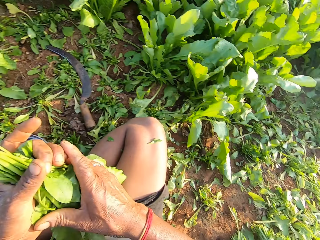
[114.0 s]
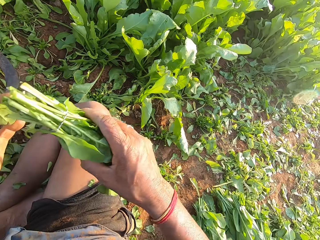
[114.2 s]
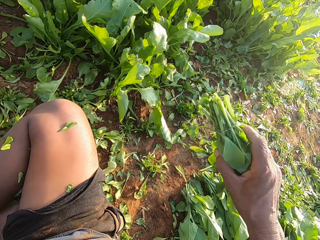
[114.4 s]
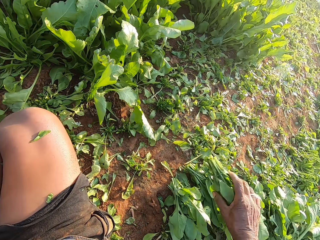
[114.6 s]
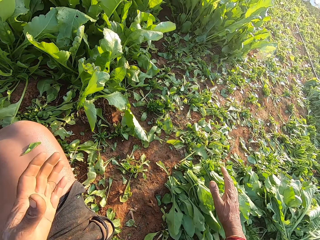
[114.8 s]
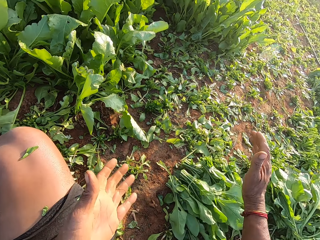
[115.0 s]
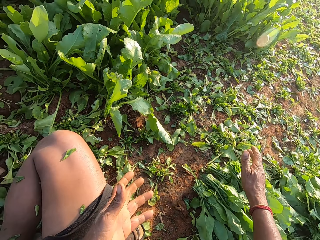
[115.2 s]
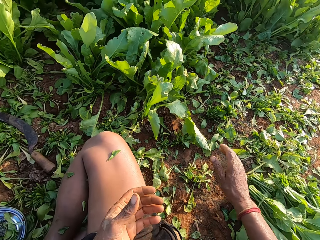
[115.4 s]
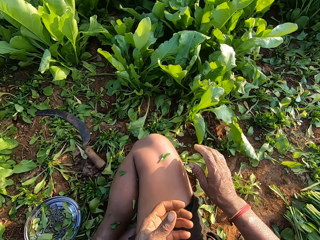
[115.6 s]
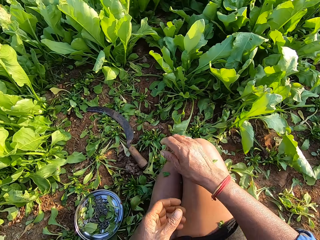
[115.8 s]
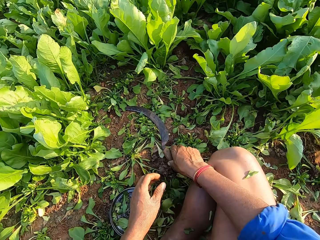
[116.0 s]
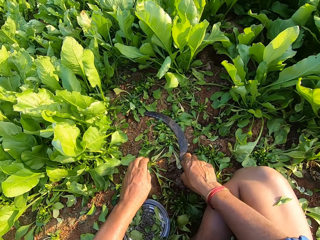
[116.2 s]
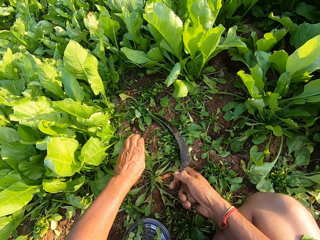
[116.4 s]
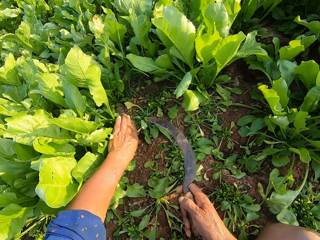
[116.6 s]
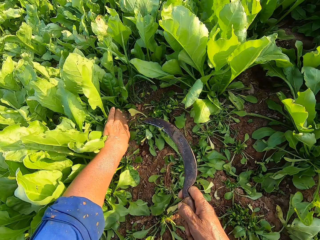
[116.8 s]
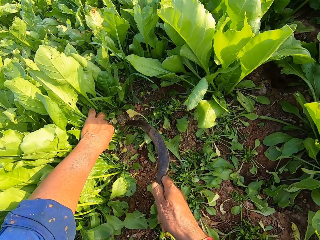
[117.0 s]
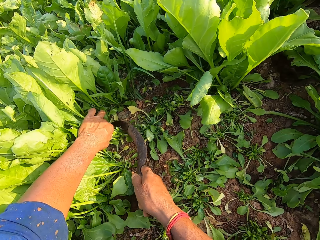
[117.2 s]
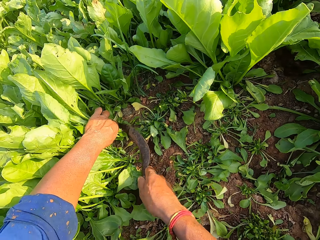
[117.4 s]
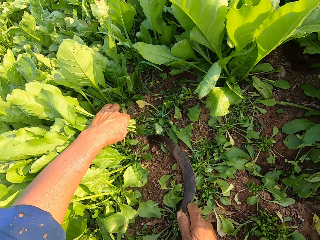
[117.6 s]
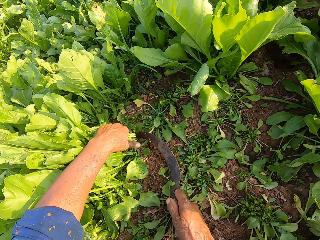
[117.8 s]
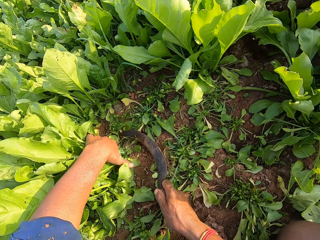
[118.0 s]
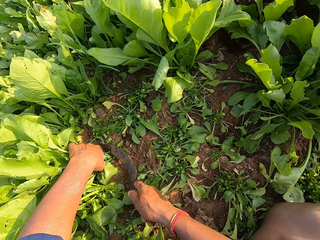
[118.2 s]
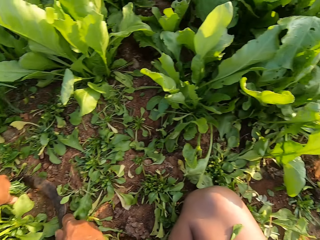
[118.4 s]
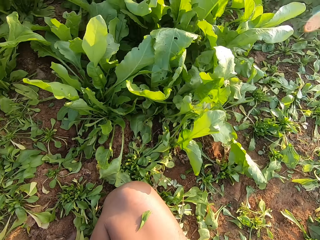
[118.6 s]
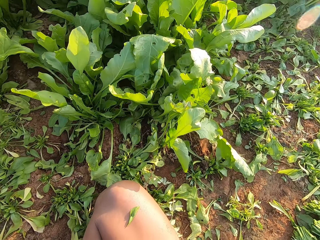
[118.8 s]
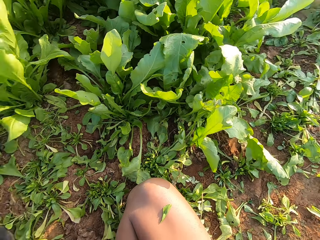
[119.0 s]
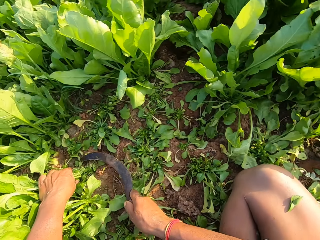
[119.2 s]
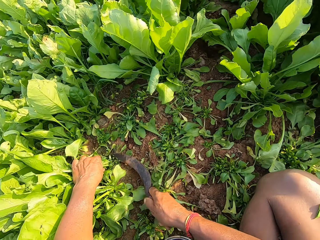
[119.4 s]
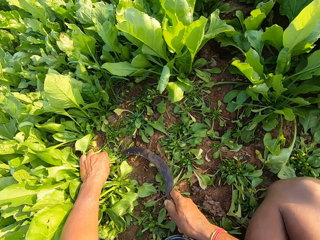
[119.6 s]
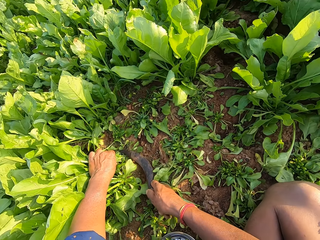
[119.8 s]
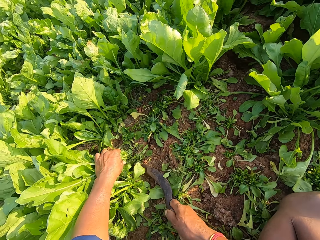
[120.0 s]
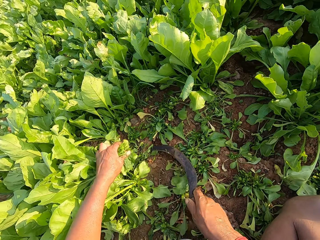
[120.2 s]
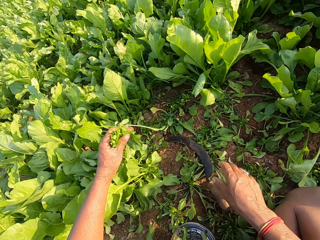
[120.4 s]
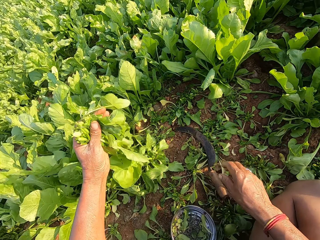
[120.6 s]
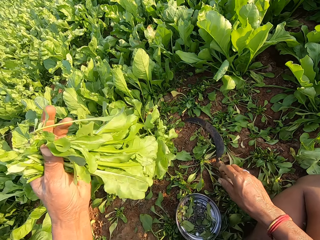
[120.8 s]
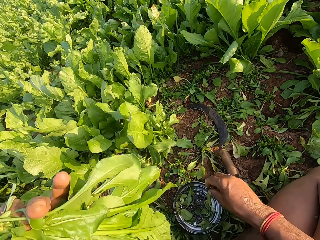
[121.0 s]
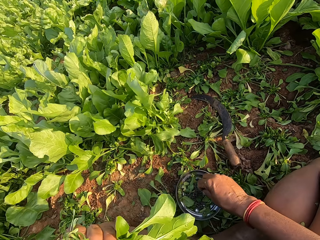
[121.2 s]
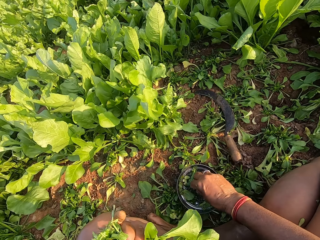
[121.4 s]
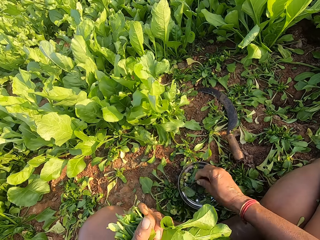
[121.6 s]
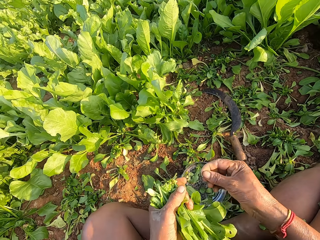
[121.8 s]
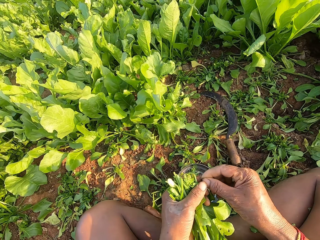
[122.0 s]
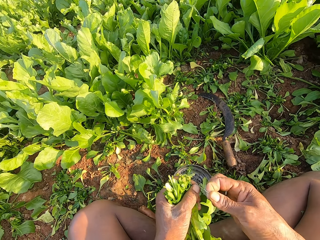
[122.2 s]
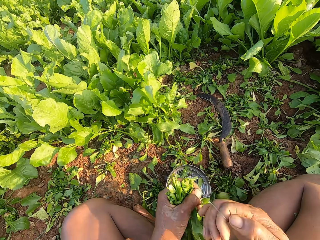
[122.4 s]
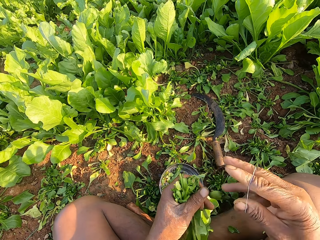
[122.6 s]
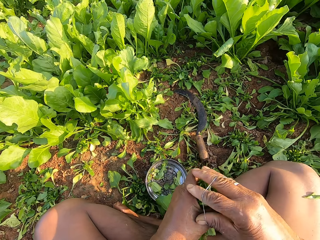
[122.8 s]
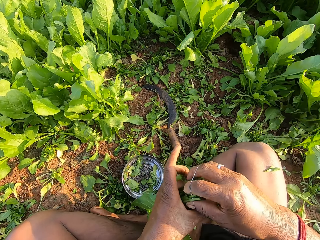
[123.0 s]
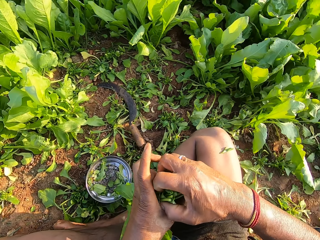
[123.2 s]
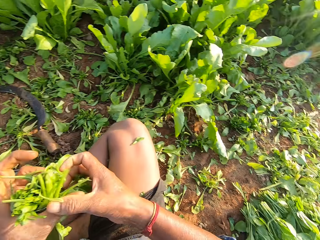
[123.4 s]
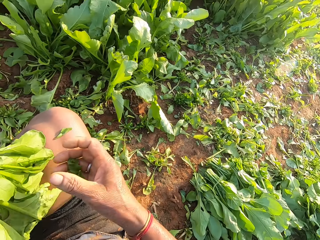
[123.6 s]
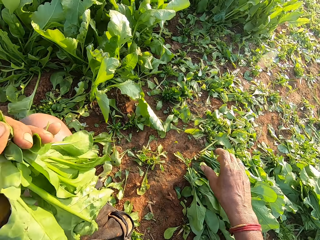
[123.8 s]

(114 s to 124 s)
The camera wearer passes the spinach from his left hand to his right hand. He drops the spinach on the ground with his right hand. He picks the sickle from the ground with his right hand. He holds the spinach on the ground with his left hand. He cuts the spinach from the ground with the sickle in his right hand. He drops the sickle on the ground with his right hand. He picks the spinach from the ground with his left hand. He picks a rubber band from the bowl with his right hand. He binds the spinach in his left hand with the rubber band with both hands.

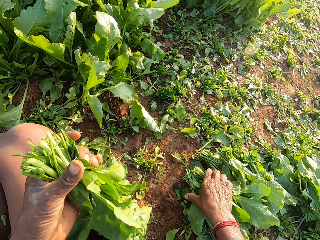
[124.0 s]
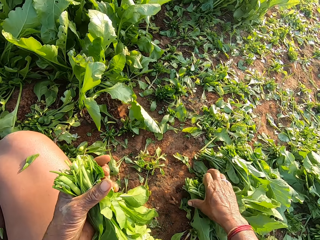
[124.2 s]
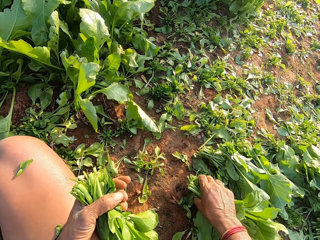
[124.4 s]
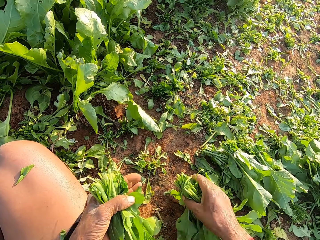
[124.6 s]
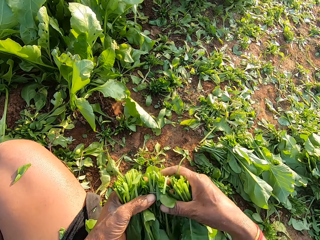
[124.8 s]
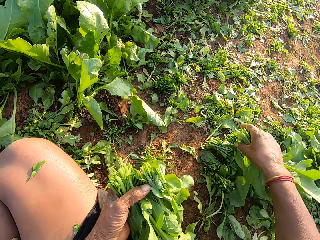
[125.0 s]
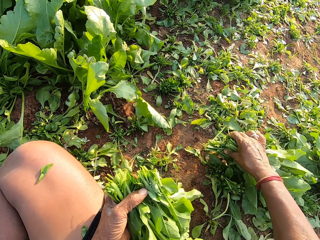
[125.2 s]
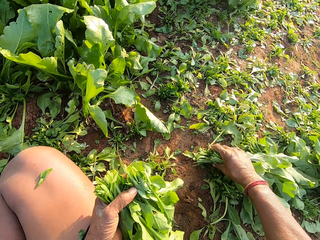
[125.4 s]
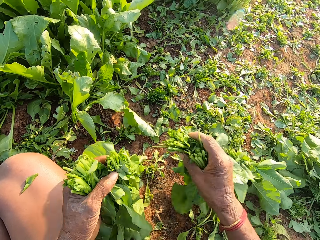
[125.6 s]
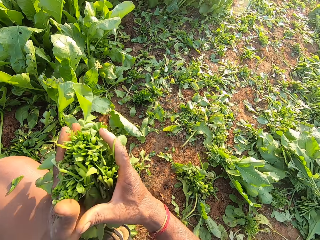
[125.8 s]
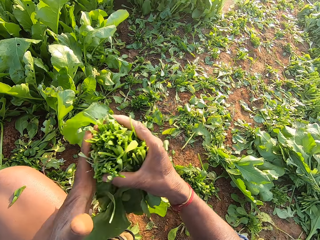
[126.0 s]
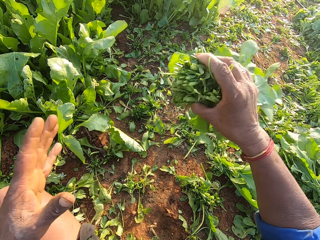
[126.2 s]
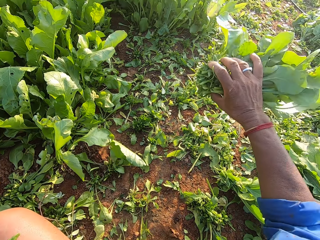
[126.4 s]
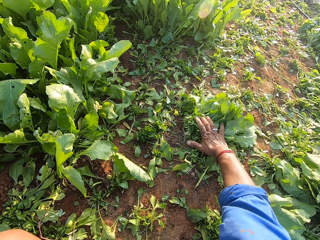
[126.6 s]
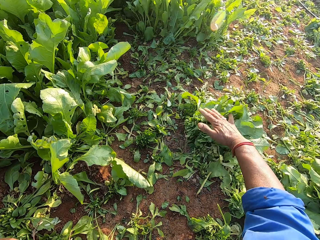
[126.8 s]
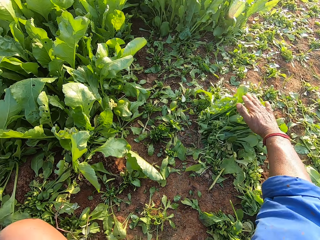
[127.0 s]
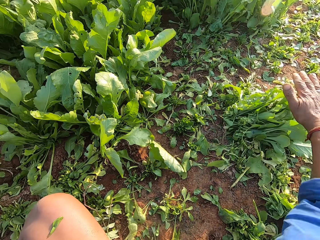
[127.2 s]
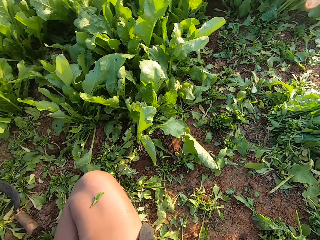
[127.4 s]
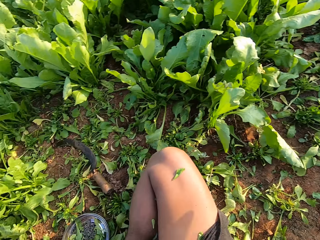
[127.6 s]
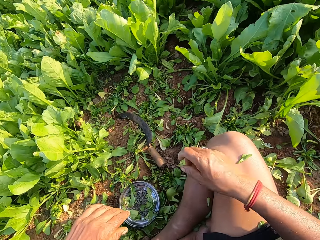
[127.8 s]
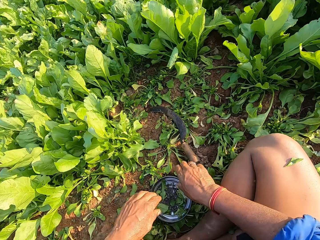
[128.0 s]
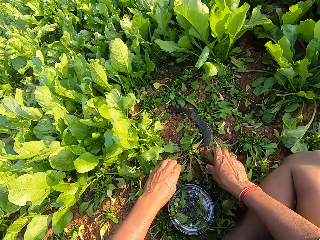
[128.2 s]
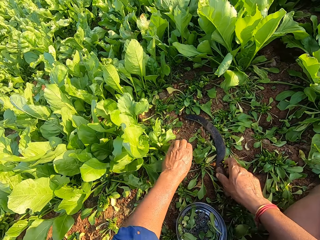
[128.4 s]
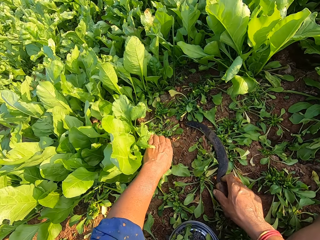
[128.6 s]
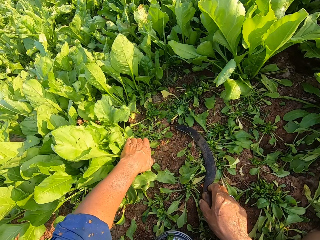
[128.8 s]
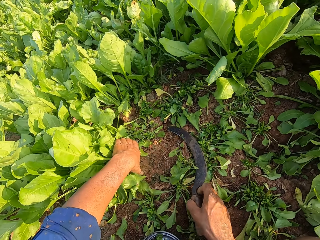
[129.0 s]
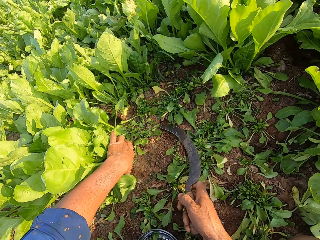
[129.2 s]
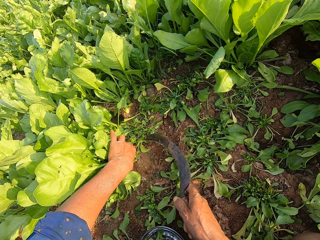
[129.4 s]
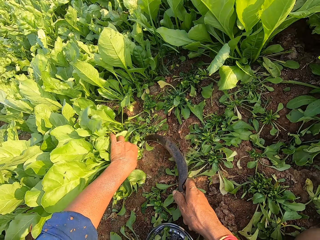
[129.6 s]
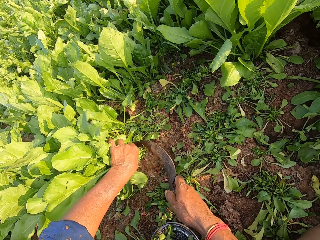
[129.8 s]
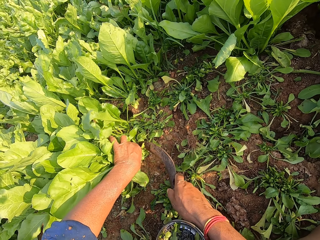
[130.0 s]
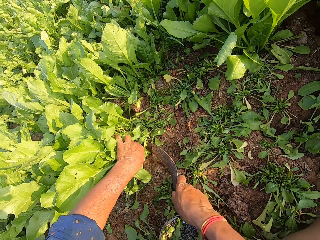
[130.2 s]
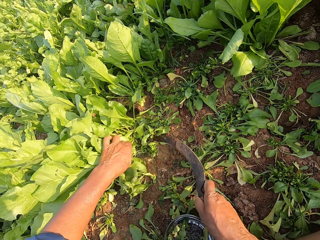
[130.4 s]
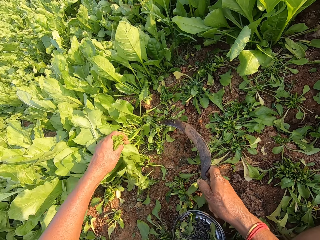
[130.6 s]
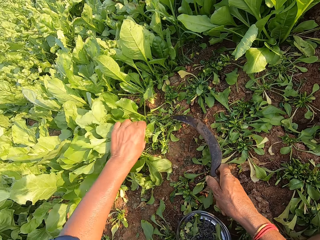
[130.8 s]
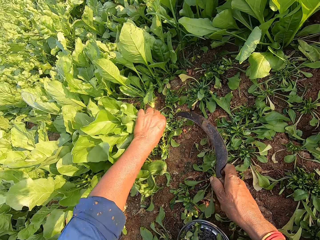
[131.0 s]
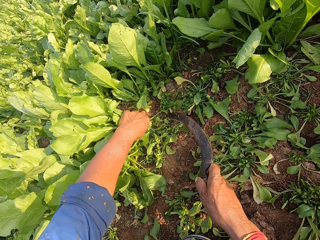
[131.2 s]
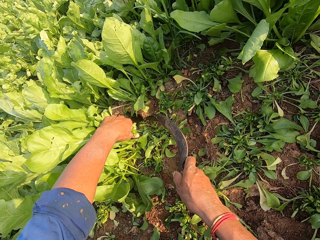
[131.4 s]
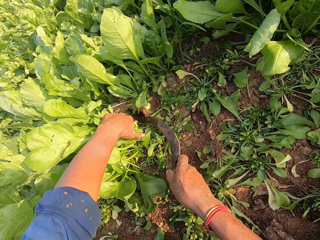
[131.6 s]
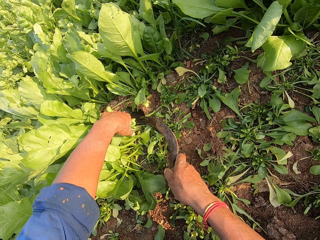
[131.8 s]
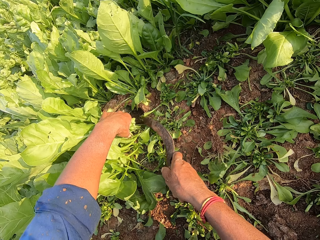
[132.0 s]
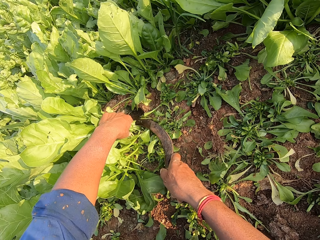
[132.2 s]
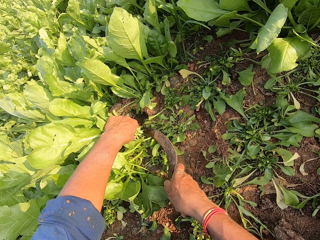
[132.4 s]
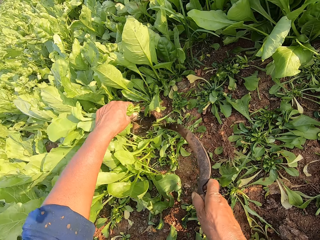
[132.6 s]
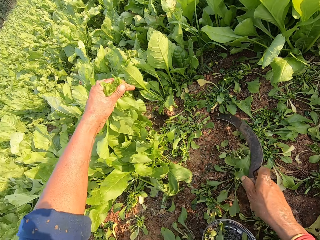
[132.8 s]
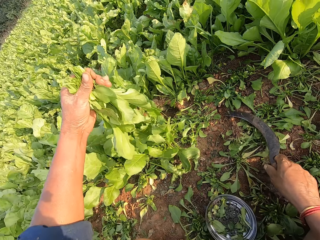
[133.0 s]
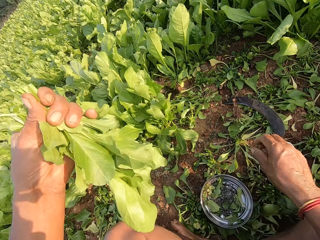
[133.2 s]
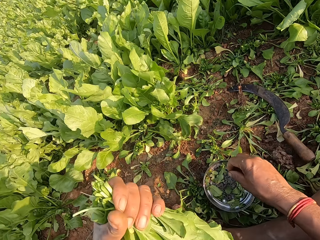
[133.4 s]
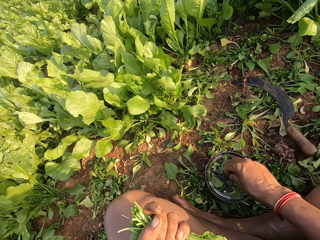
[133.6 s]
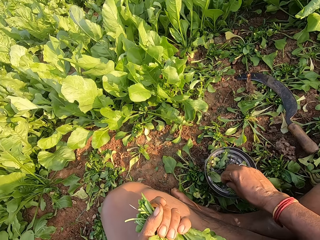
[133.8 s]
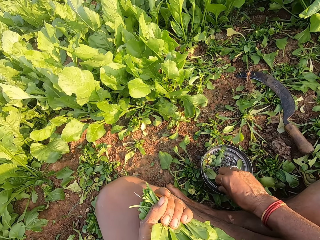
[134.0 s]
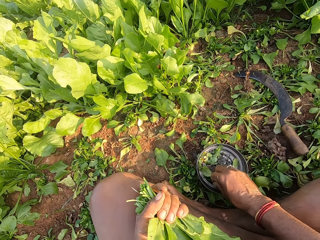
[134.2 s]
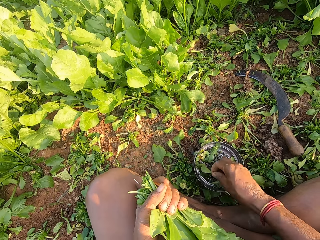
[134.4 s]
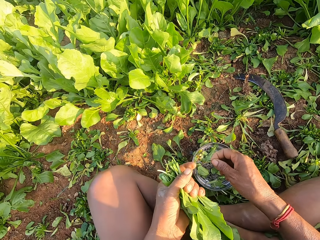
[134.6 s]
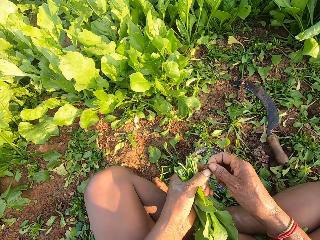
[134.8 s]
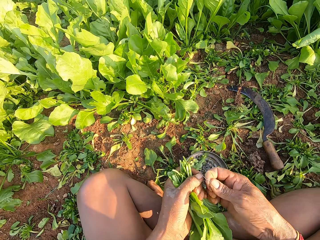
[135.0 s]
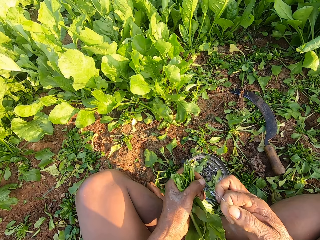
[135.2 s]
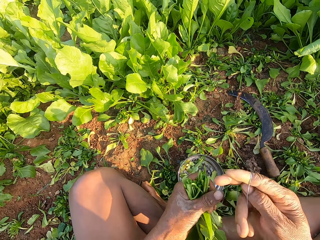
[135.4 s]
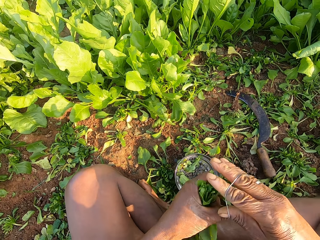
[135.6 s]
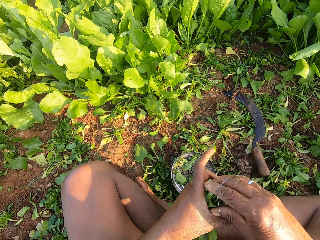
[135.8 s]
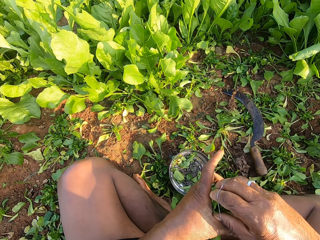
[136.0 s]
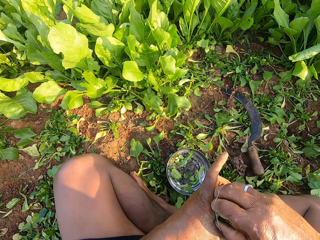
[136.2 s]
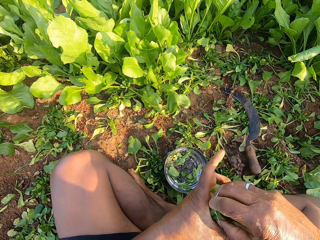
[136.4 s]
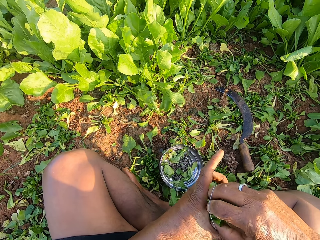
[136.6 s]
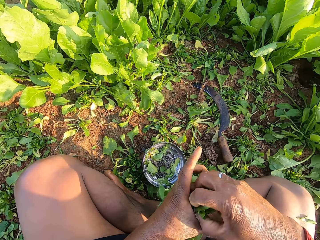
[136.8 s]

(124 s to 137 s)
The camera wearer passes the spinach from the ground to his left hand with his right hand. He passes the spinach from his left hand to his right hand. He drops the spinach on the ground with his right hand. He picks the sickle from the ground with his right hand. He holds the spinach on the ground with his left hand. He cuts the spinach from the ground with the sickle in his right hand. He holds the spinach on the ground with his left hand. He cuts the spinach from the ground with the sickle in his right hand. He picks the spinach from the ground with his left hand. He drops the sickle on the ground with his right hand. He picks a rubber band from the bowl with his right hand. He binds the spinach in his left hand with the rubber band with both hands.
